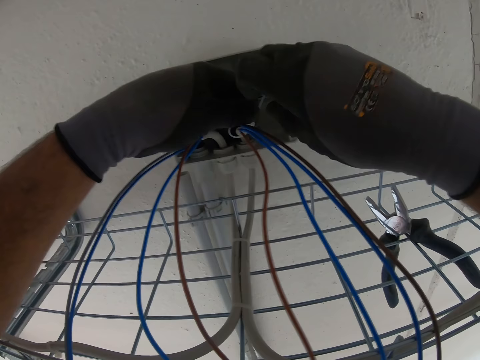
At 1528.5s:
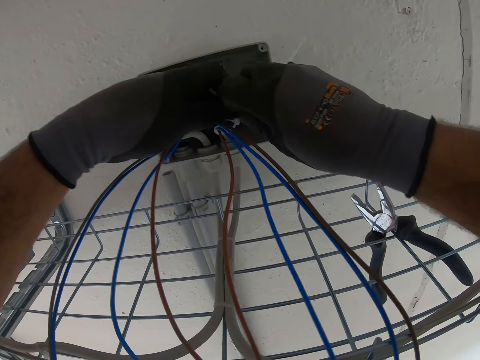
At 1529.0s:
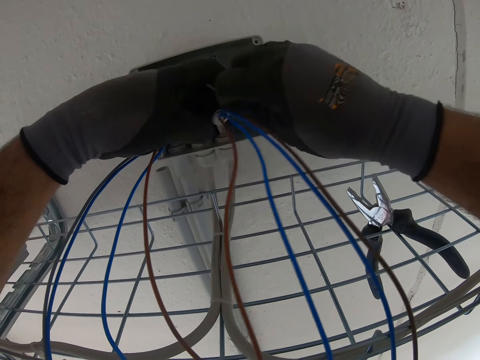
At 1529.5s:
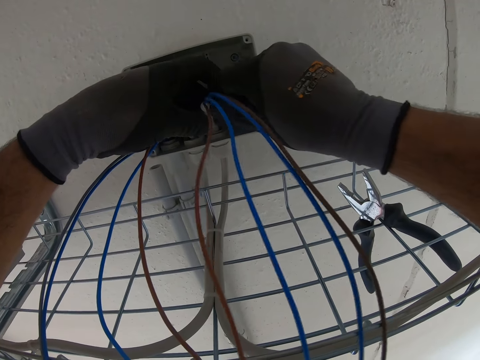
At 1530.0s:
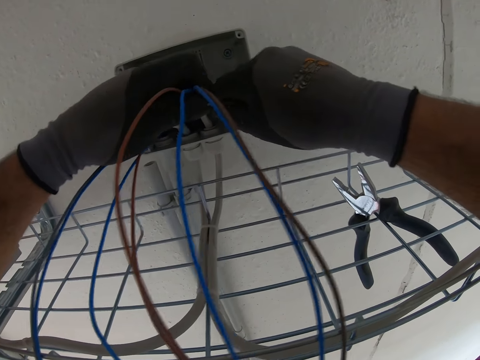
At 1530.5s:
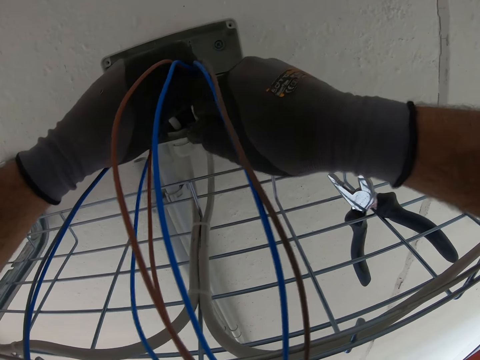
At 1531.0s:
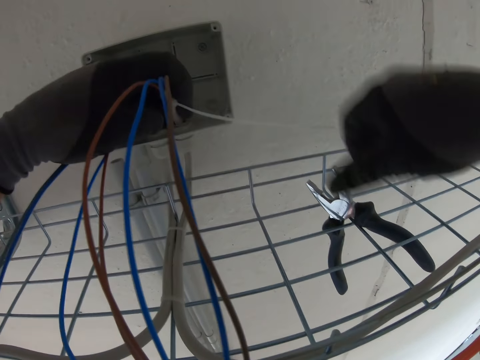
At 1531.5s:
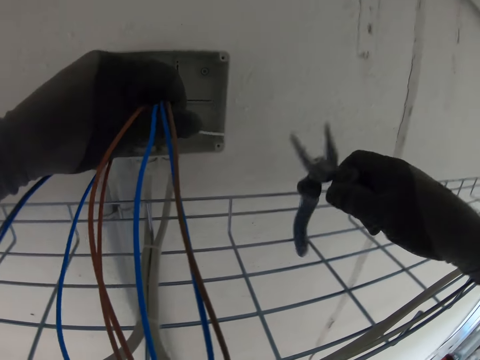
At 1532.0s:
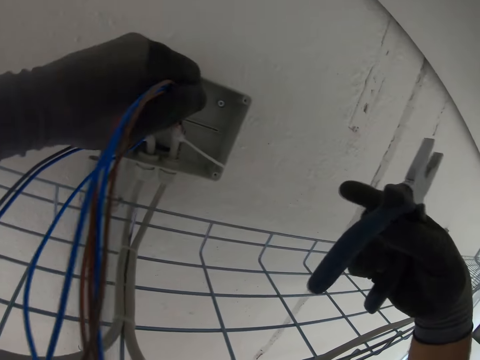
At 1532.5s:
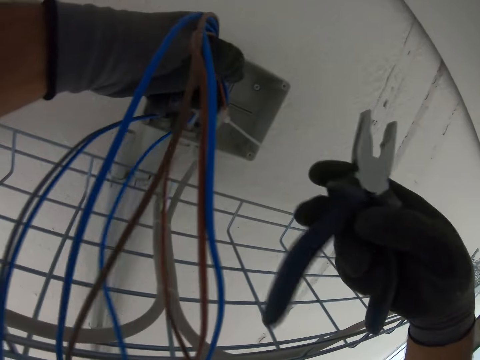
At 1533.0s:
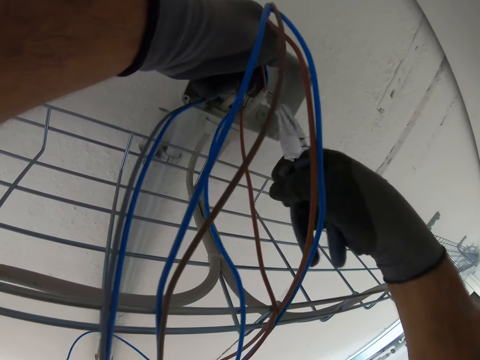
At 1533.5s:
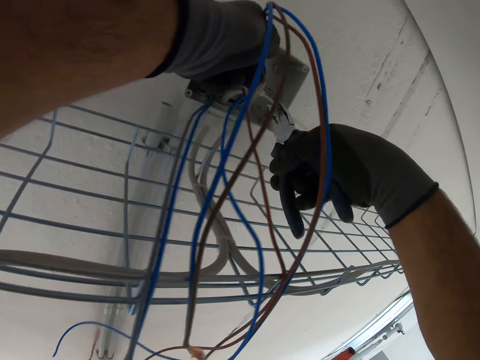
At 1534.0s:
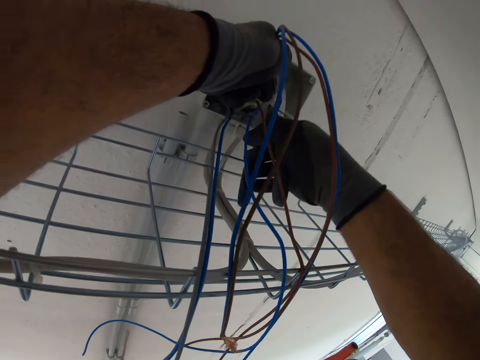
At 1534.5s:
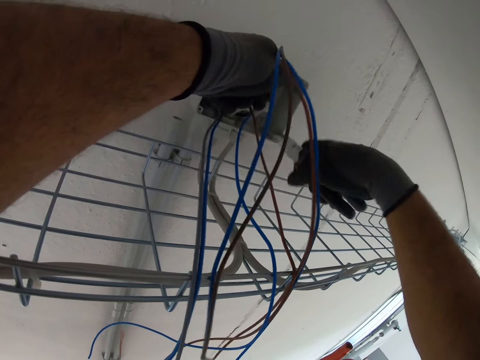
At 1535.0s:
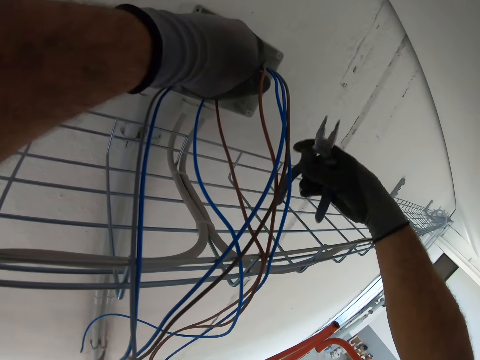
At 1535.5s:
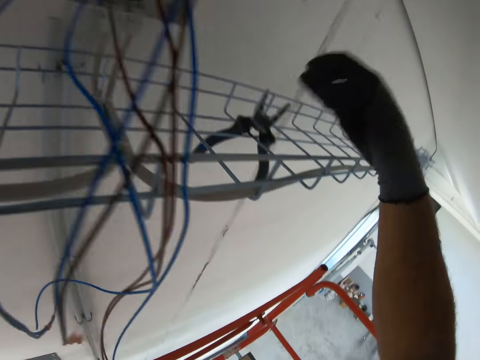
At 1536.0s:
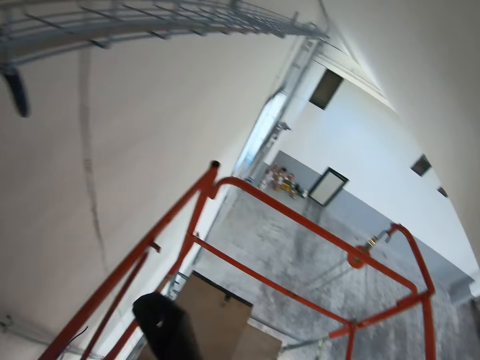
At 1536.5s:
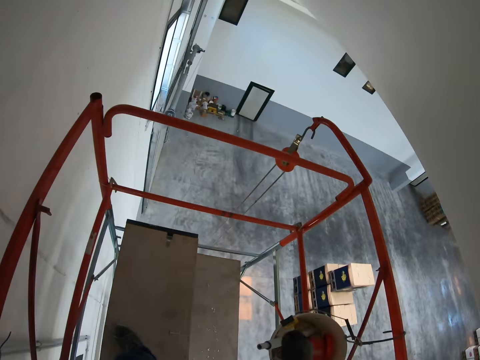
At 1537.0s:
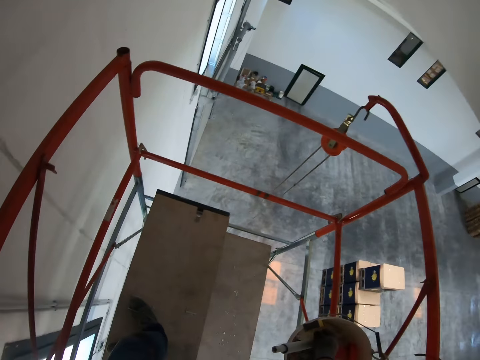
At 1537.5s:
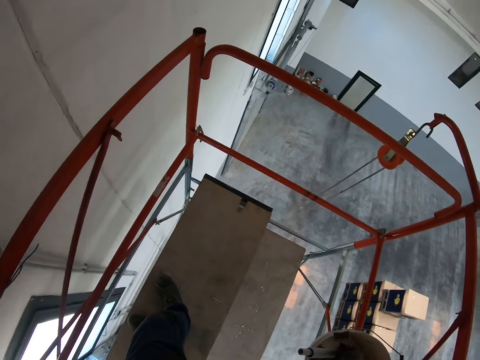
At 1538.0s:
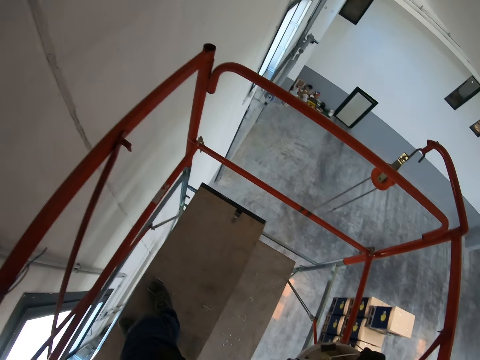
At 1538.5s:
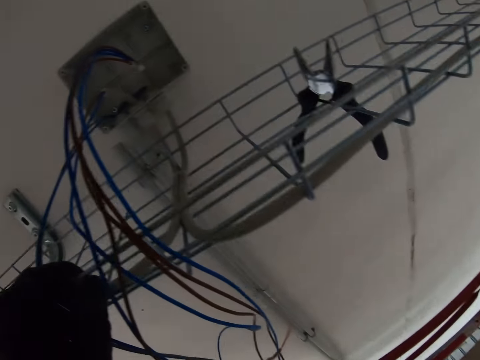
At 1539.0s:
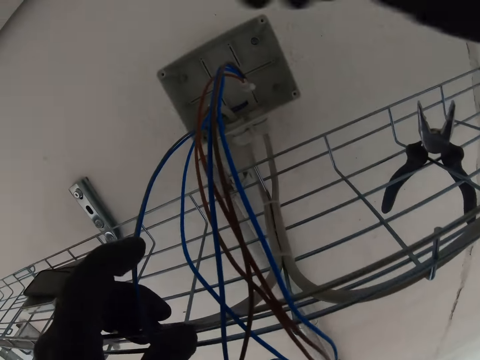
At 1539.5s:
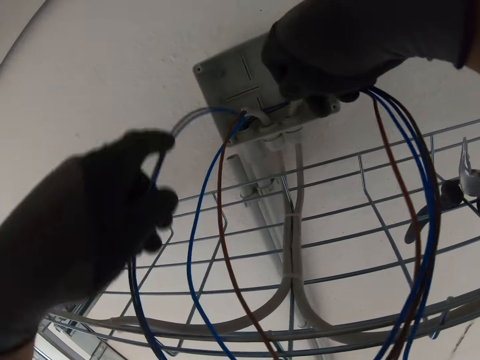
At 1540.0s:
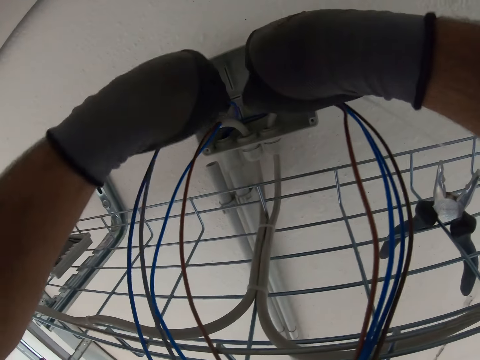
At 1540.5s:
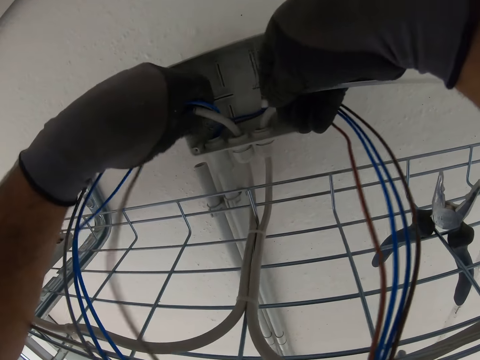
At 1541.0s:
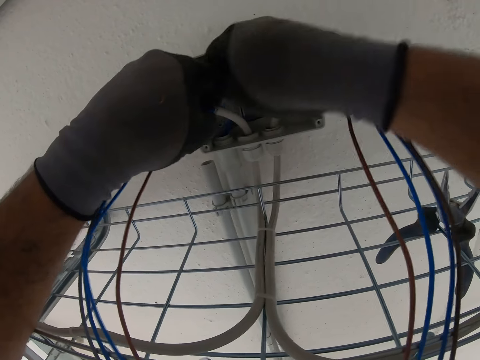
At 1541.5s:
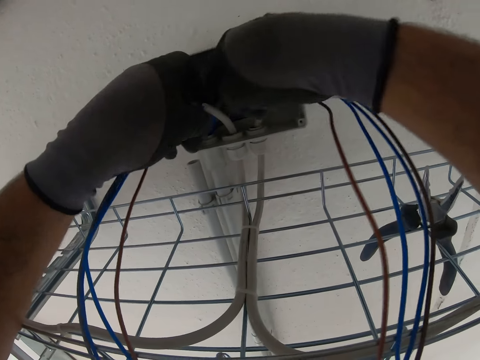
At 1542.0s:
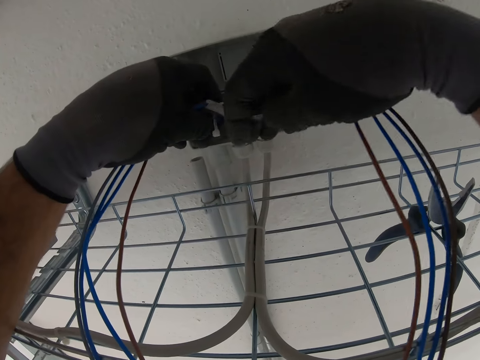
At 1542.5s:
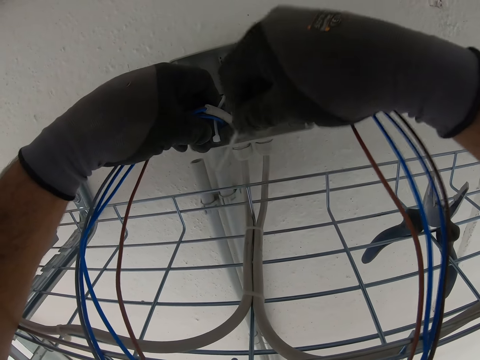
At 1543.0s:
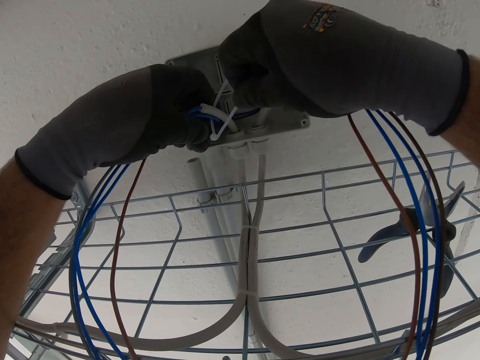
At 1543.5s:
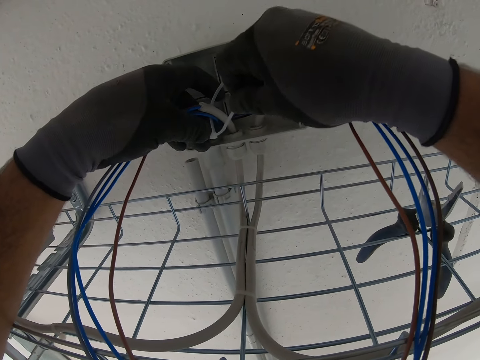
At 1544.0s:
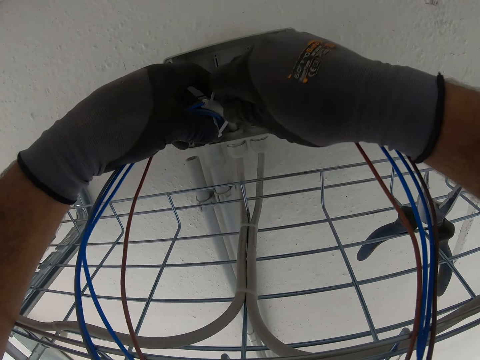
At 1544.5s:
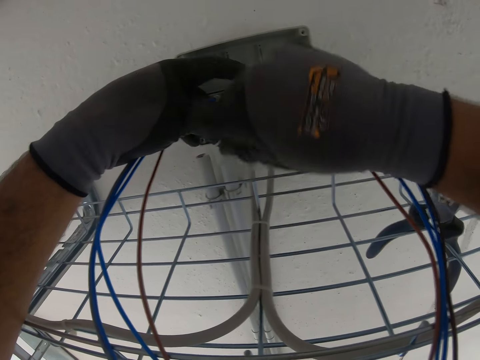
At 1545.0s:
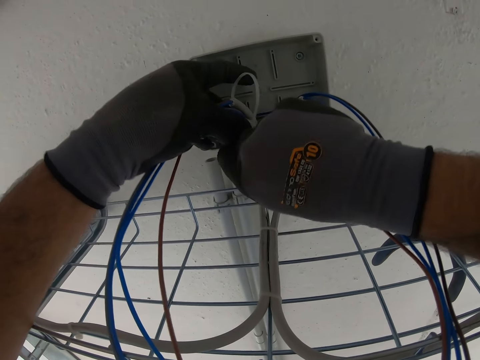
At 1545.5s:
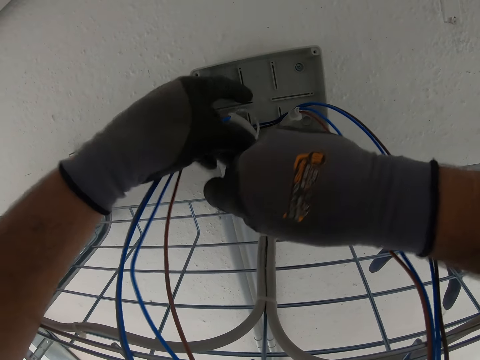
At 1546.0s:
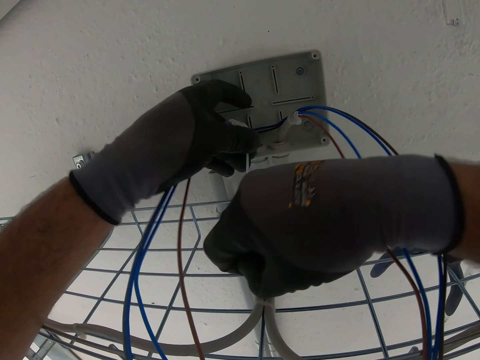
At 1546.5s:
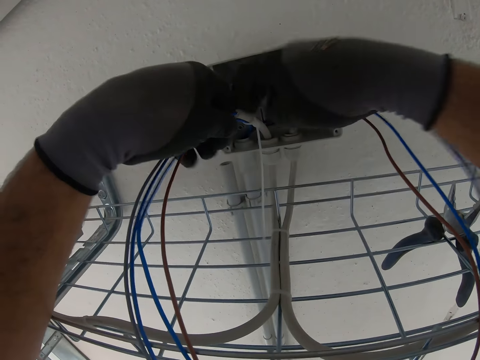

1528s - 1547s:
The camera wearer picks up the pliers from the mesh. They cut a piece of tie bar. They hang the pliers on a hanger. They pick up a cable tie bar. They tie the cable pair with the tie bar.

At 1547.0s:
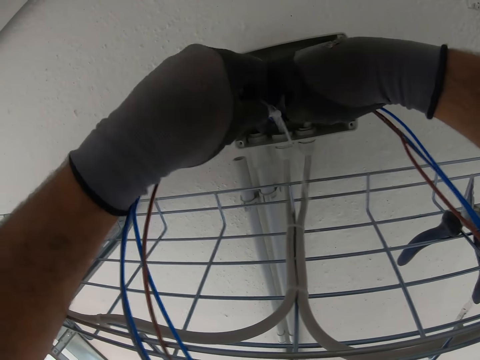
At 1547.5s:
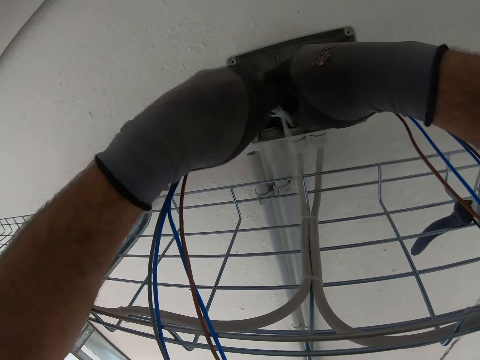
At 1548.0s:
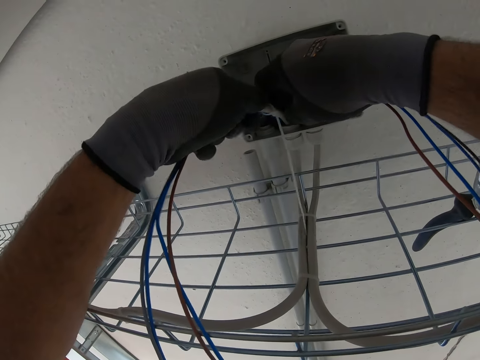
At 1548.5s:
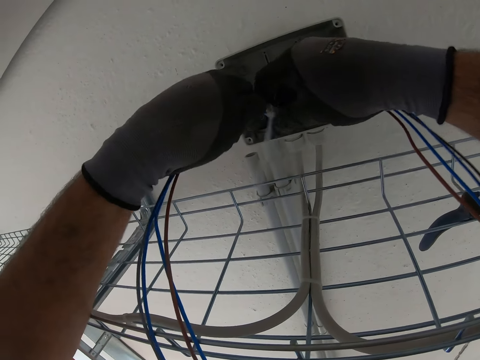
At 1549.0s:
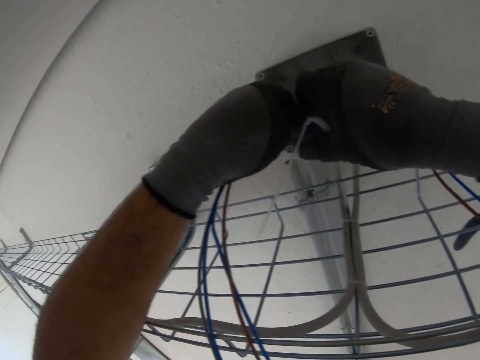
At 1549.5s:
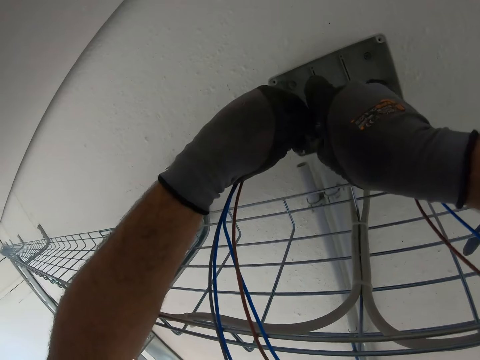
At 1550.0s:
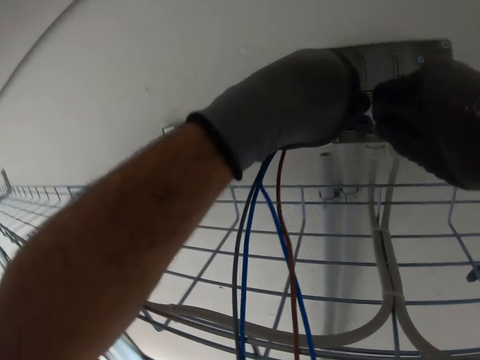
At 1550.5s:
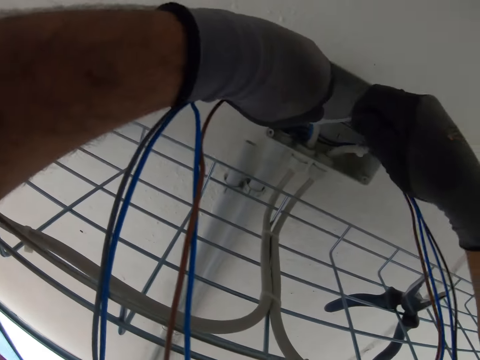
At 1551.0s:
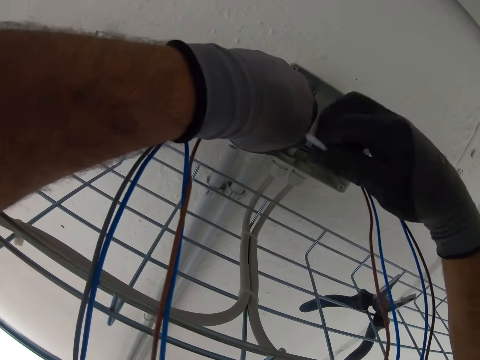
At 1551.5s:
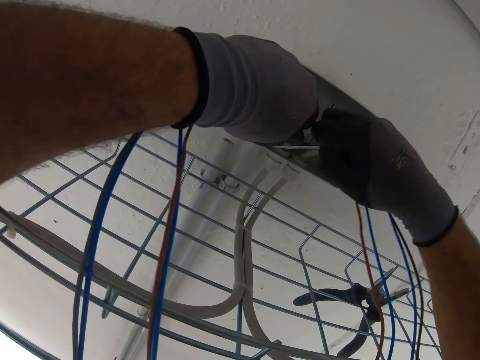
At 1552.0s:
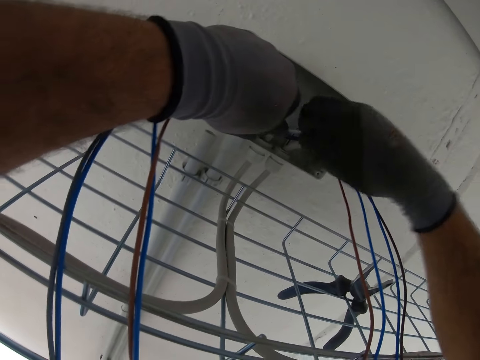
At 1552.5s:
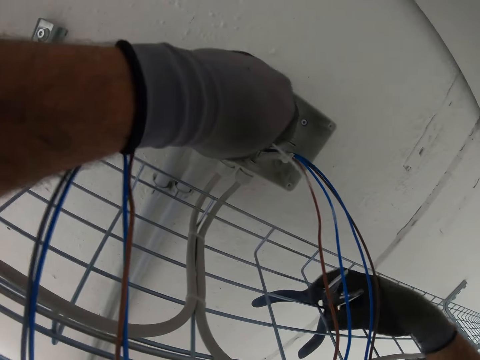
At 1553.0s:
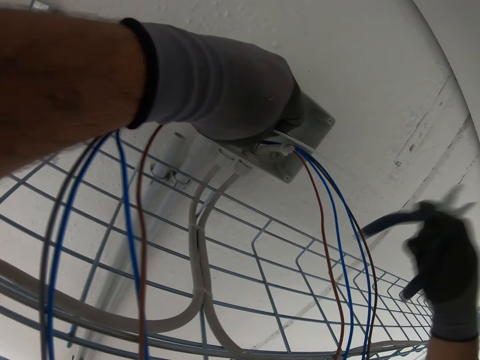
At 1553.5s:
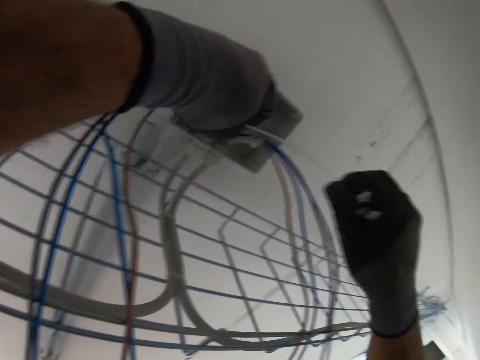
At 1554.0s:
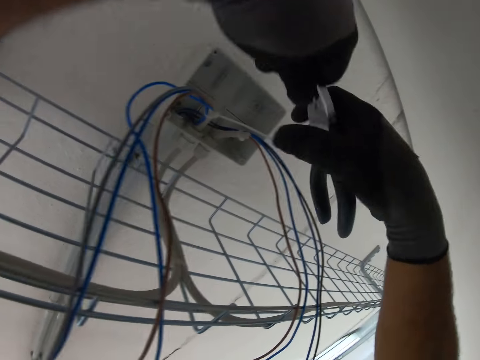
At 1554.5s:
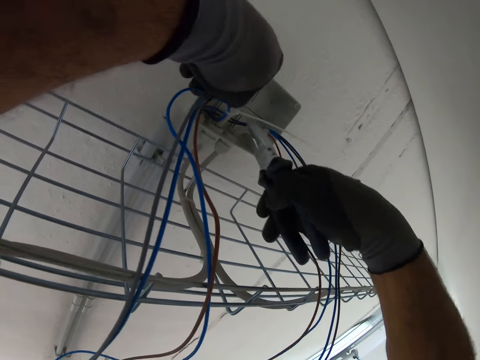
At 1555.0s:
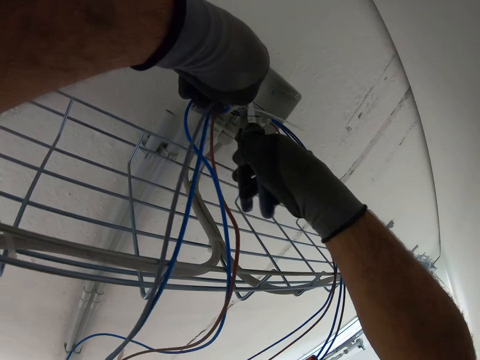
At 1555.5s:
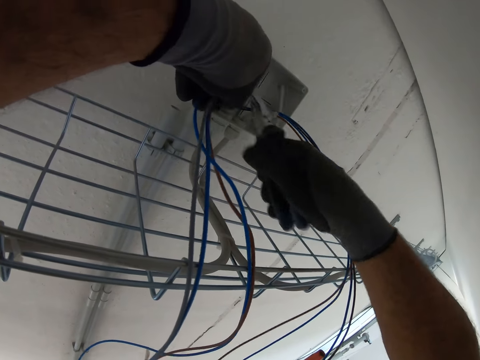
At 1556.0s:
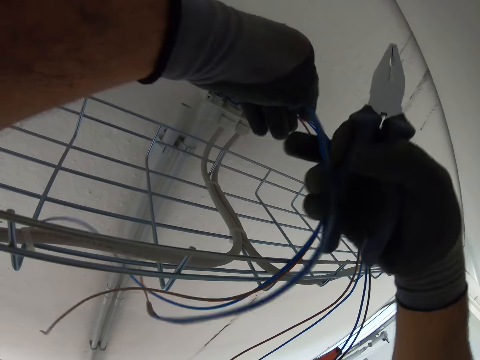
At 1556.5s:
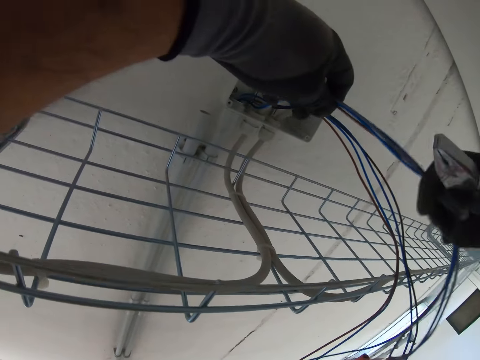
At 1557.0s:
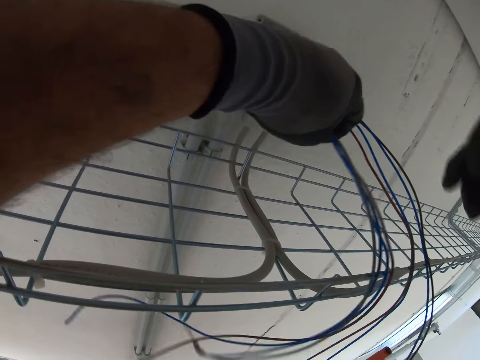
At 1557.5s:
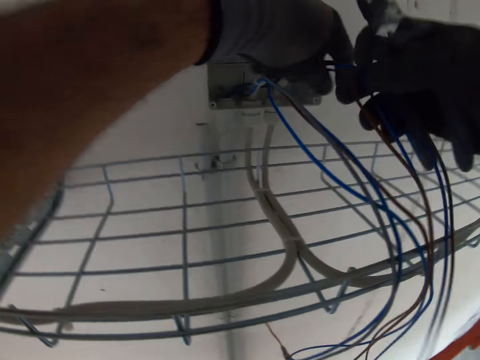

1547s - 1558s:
The camera wearer picks up the pliers from the mesh. They cut a piece of tie bar.
